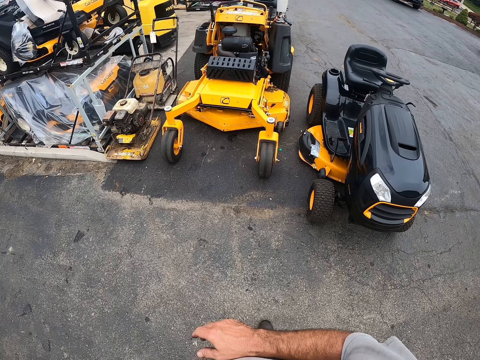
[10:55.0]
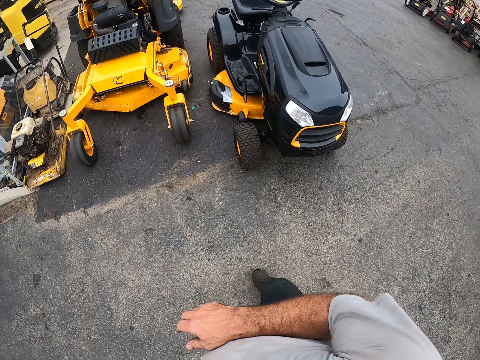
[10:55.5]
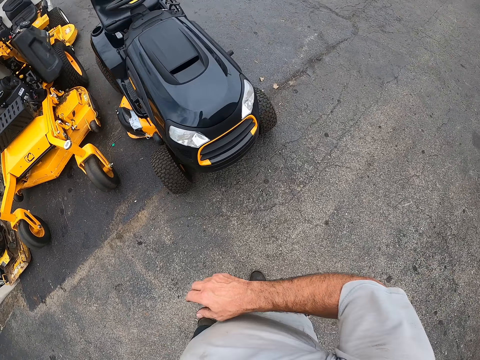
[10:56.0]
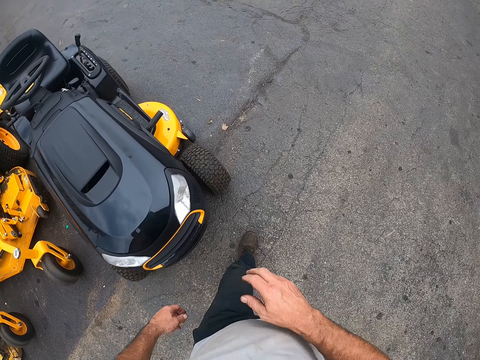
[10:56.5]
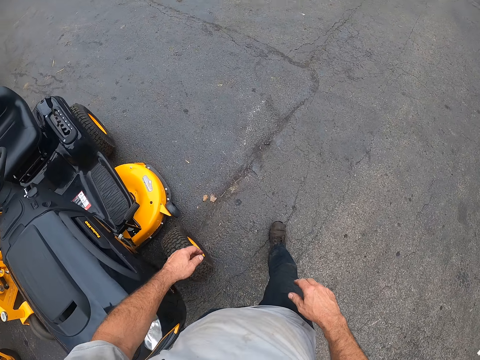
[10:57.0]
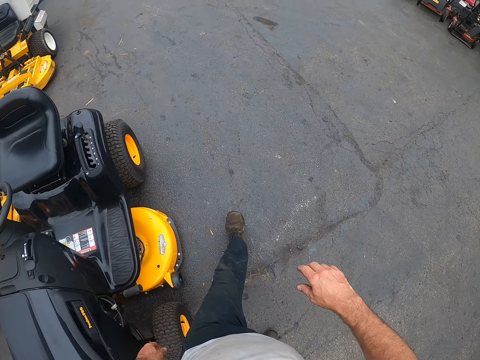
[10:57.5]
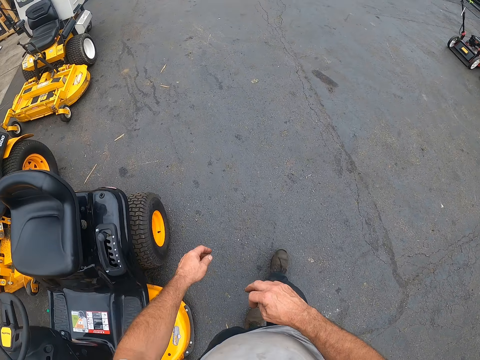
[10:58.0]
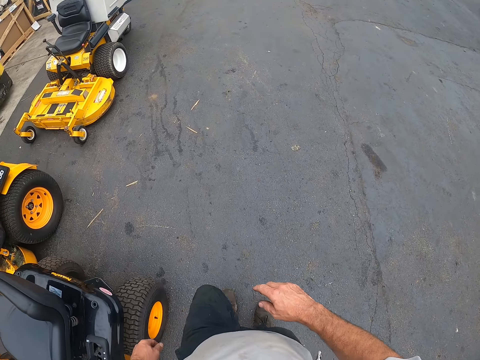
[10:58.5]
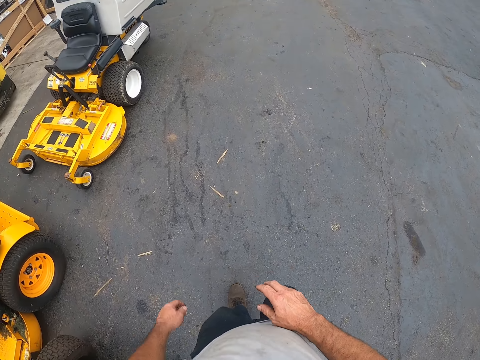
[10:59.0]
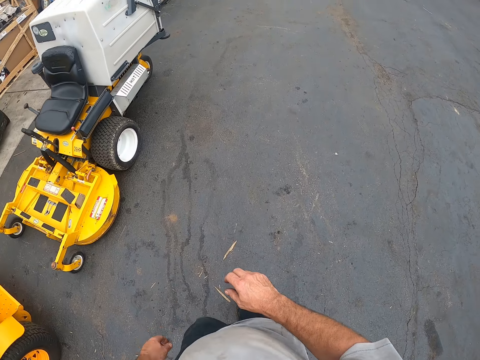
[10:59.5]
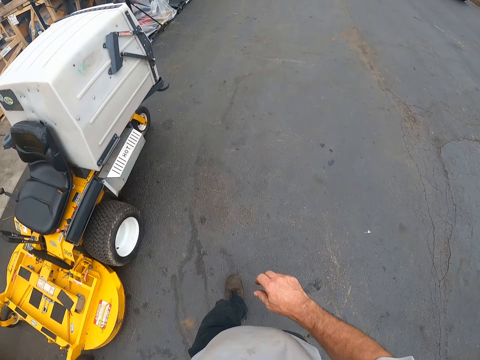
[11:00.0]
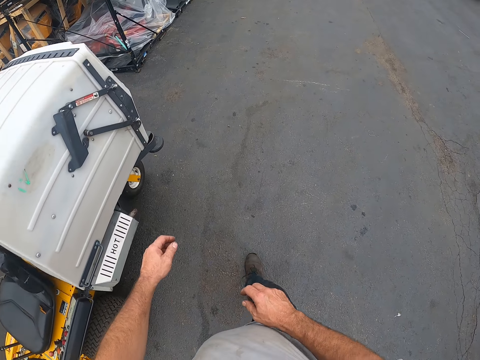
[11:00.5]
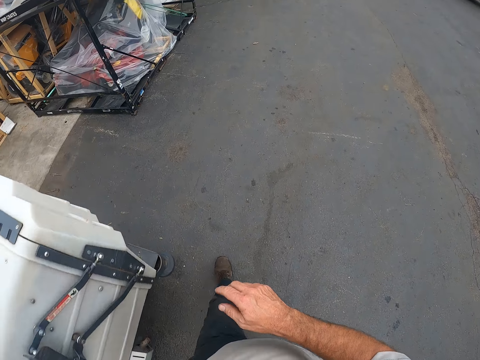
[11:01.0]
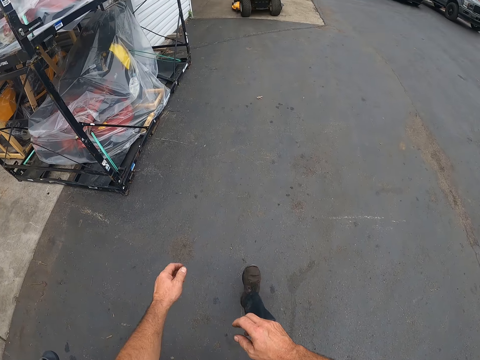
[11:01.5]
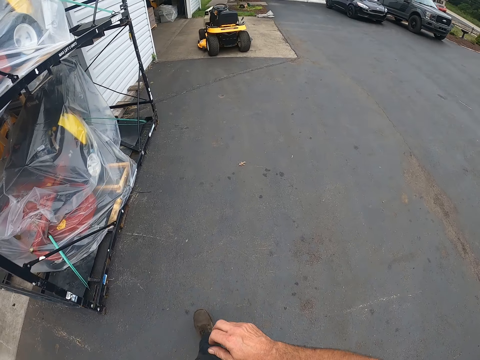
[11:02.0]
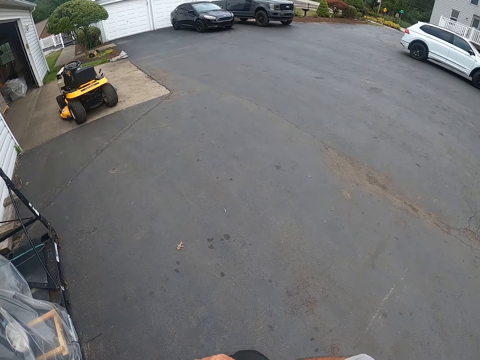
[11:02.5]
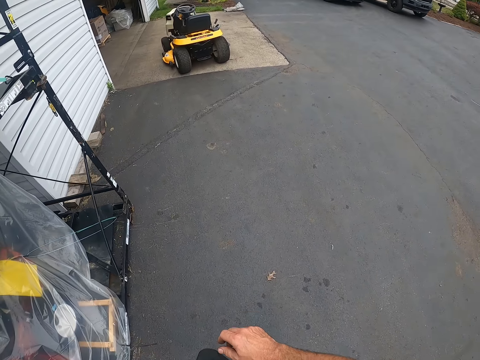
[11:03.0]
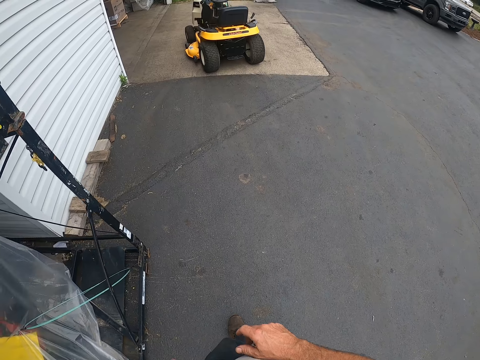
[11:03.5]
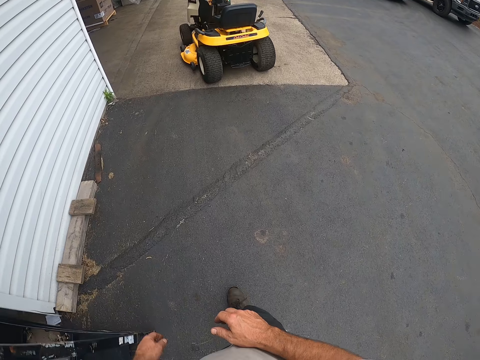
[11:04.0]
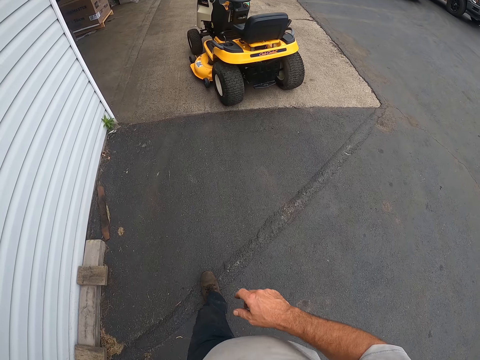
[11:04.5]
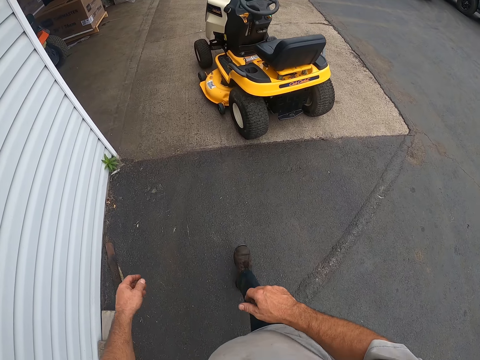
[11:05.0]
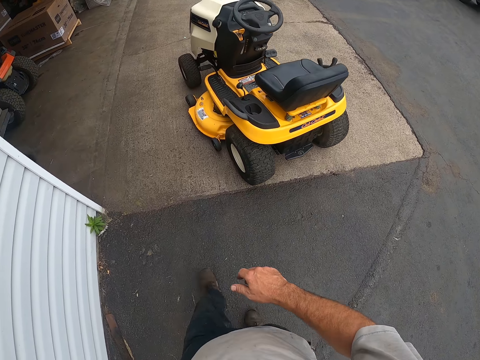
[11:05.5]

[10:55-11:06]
The camera wearer walks towards another lawn mower. They walk towards the lawn mower.

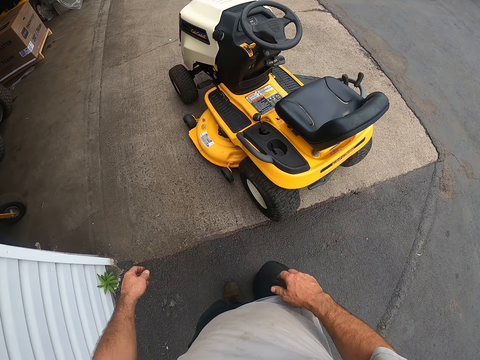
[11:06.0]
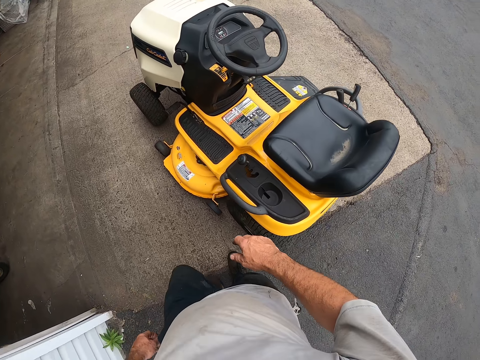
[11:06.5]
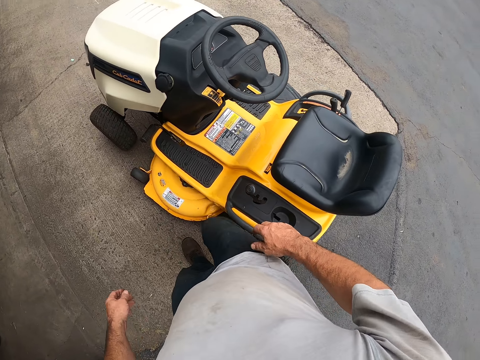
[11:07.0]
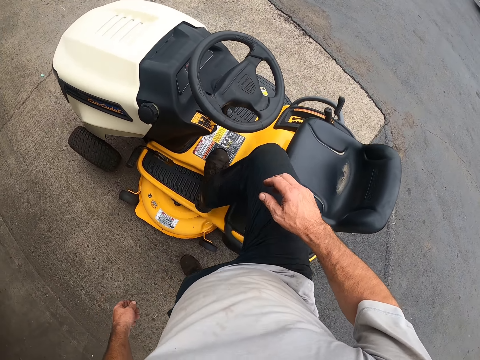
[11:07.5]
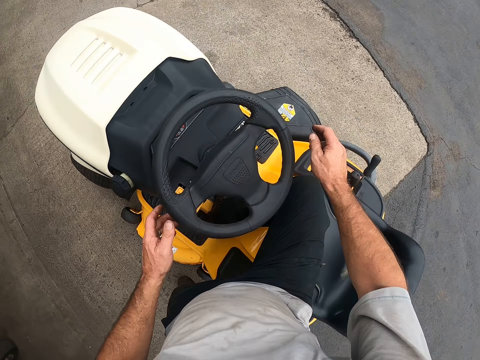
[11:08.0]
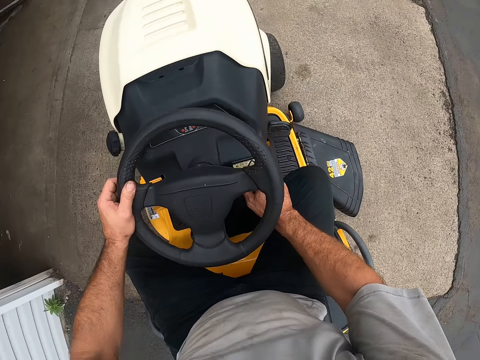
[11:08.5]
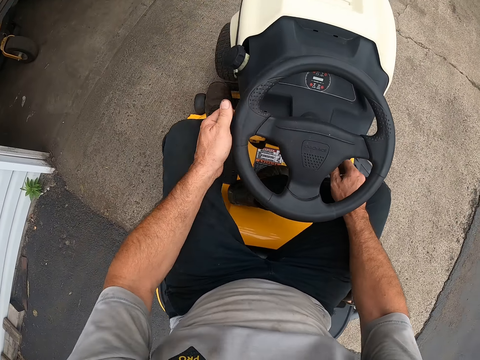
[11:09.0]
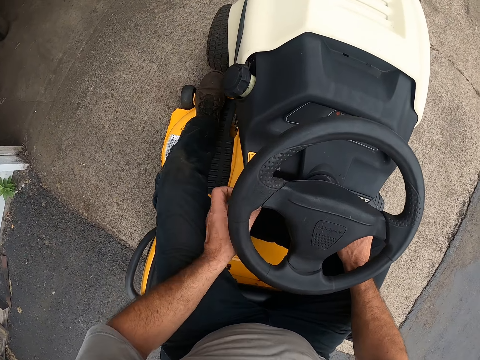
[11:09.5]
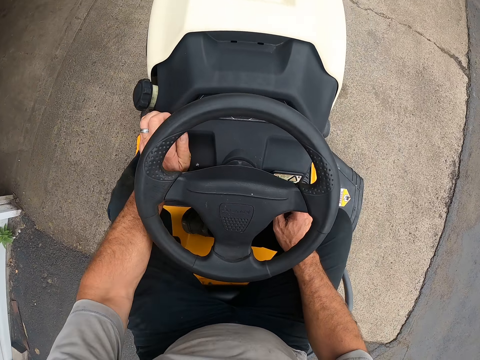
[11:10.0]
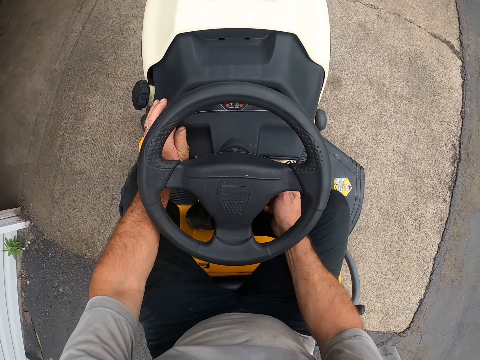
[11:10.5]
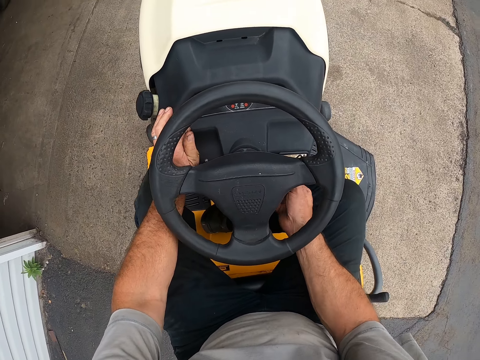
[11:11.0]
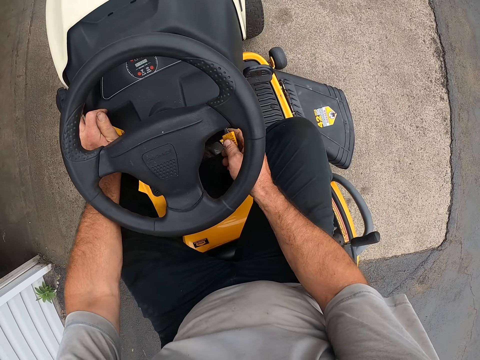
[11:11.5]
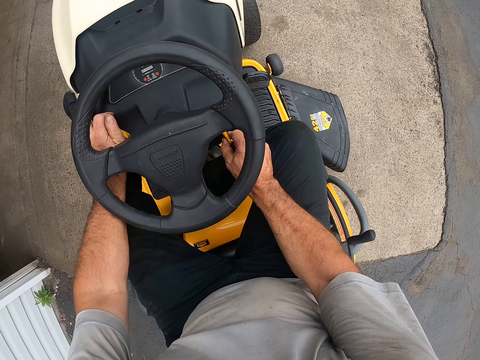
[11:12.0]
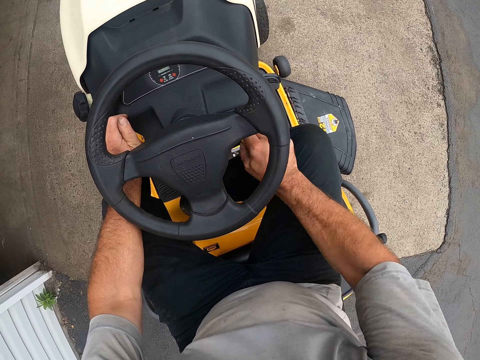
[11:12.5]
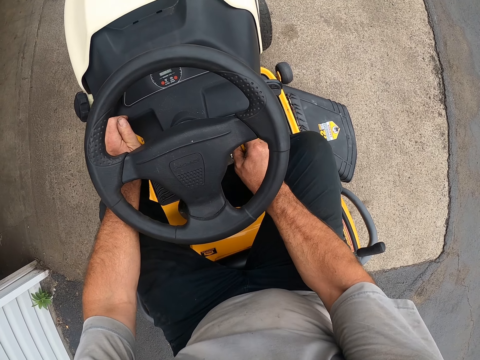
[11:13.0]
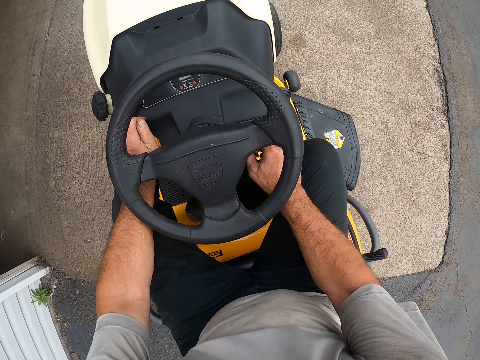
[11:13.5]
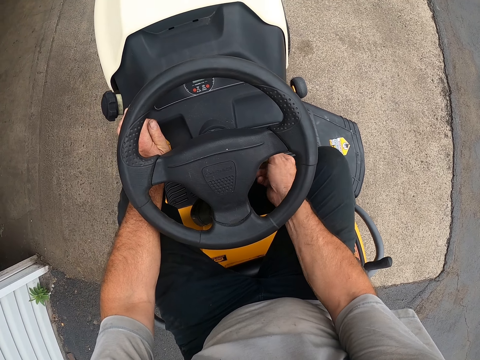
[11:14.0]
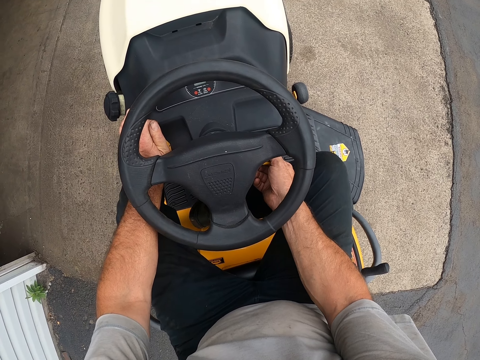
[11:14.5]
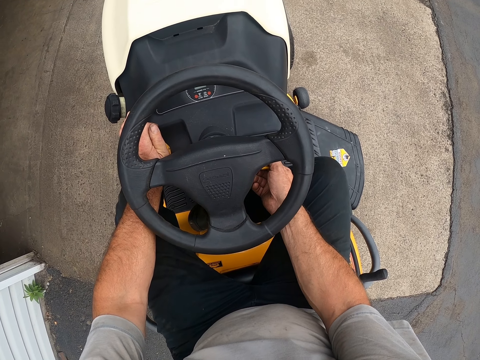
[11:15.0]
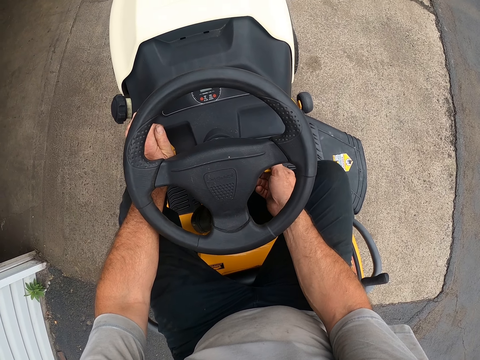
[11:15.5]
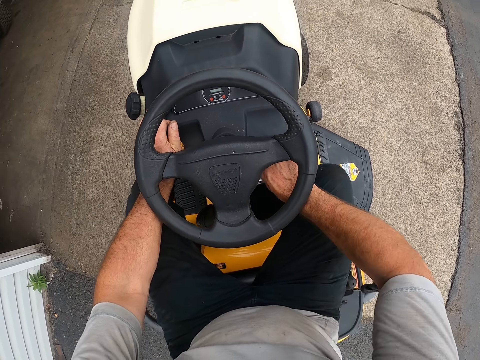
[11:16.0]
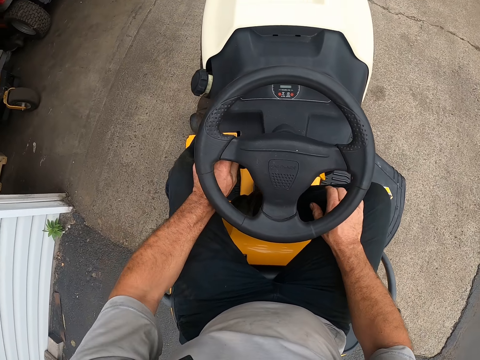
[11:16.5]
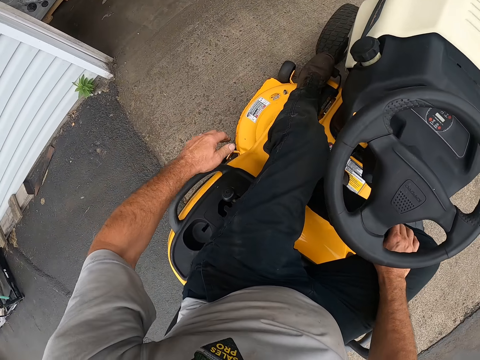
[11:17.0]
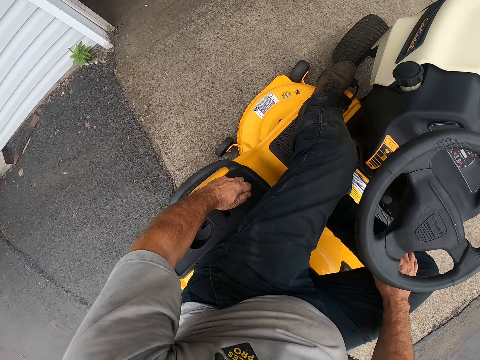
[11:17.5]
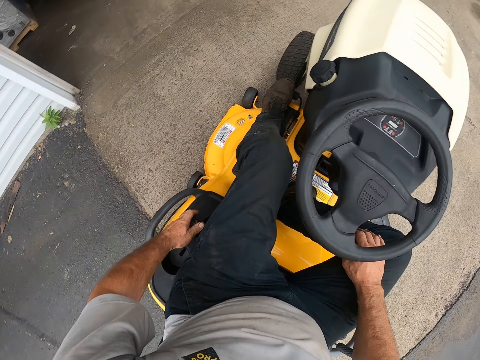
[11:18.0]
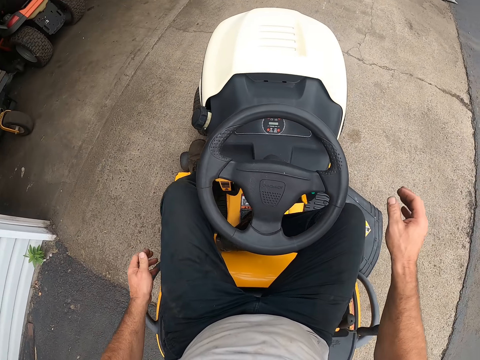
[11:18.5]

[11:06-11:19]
The camera wearer sits on the lawn mower. They start the lawn mower. They put a hand on the lawn mower. They turn a key with a hand. They put in the key with a hand. They turn the key with a hand. They turn off the lawn mower. They change the gear on the lawn mower with a hand.
